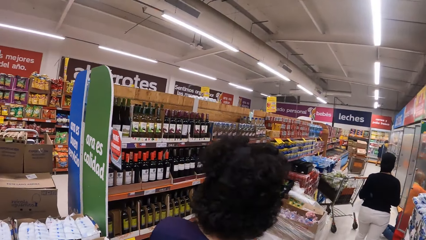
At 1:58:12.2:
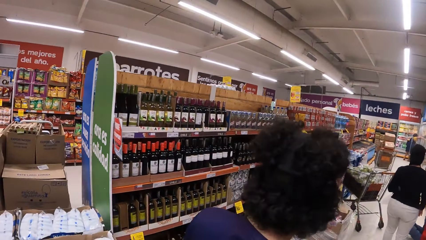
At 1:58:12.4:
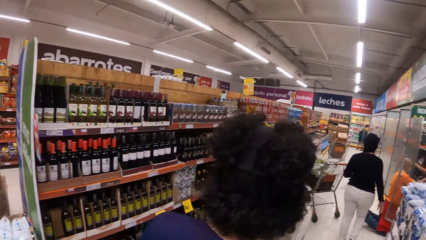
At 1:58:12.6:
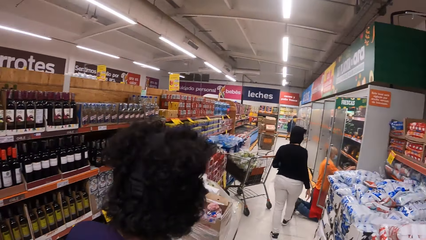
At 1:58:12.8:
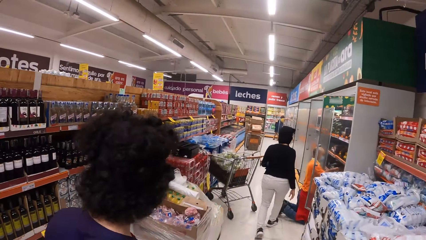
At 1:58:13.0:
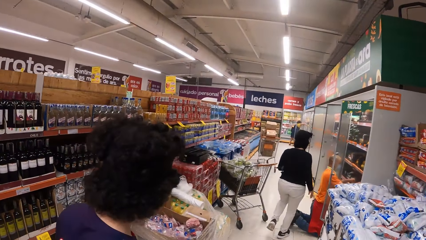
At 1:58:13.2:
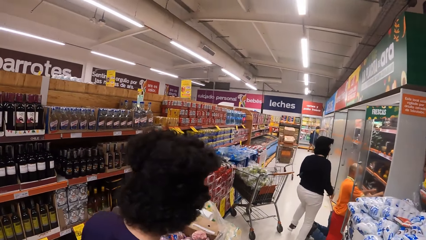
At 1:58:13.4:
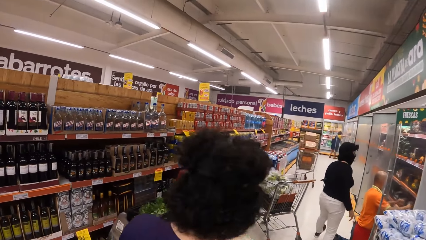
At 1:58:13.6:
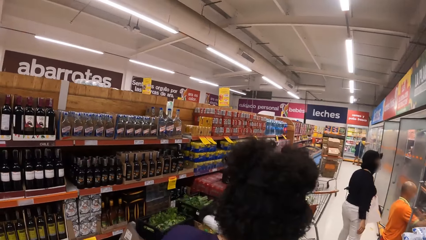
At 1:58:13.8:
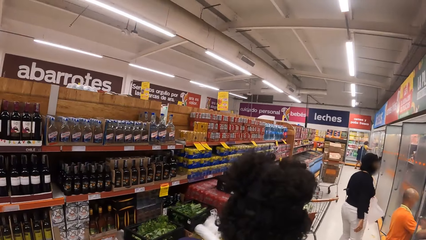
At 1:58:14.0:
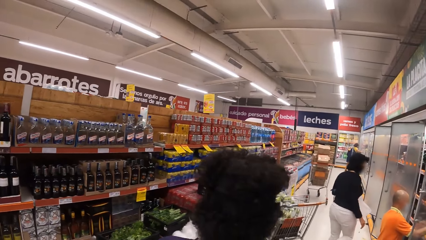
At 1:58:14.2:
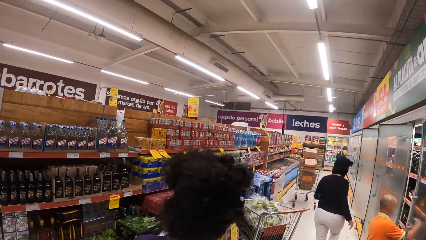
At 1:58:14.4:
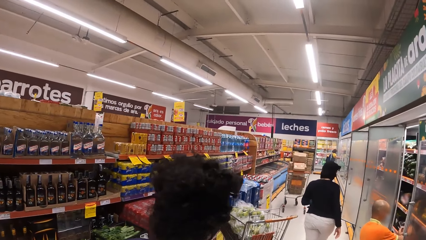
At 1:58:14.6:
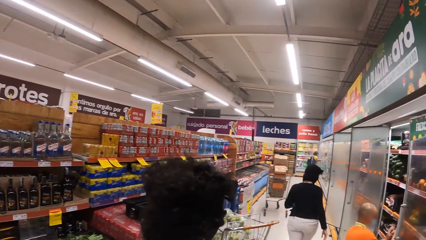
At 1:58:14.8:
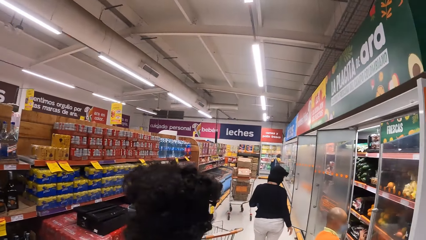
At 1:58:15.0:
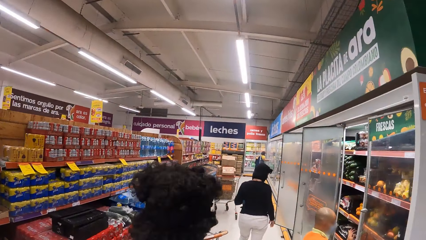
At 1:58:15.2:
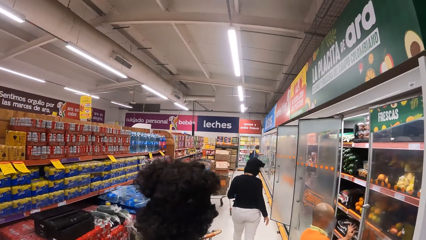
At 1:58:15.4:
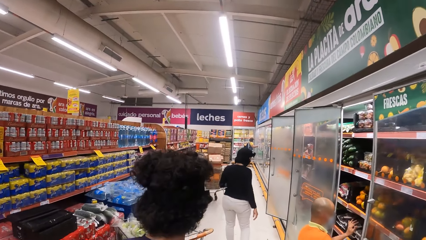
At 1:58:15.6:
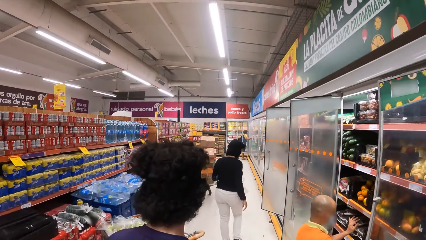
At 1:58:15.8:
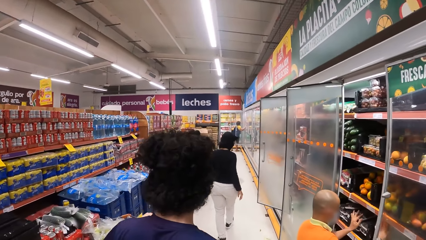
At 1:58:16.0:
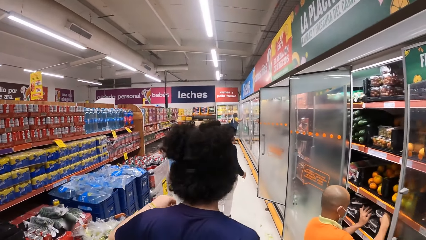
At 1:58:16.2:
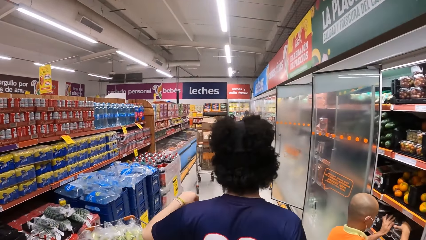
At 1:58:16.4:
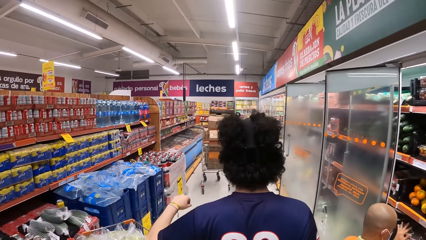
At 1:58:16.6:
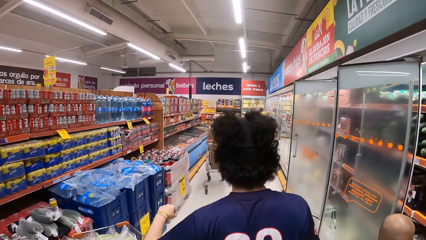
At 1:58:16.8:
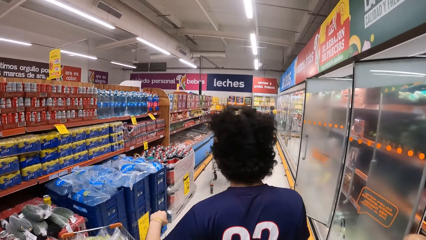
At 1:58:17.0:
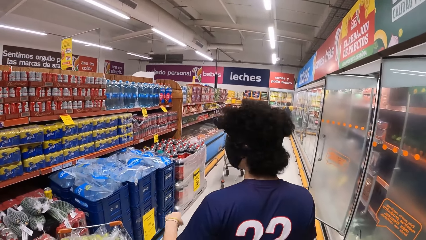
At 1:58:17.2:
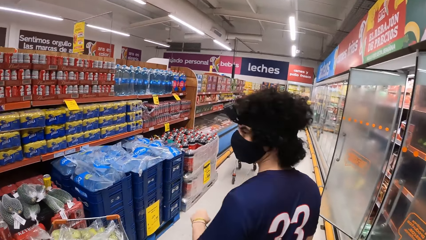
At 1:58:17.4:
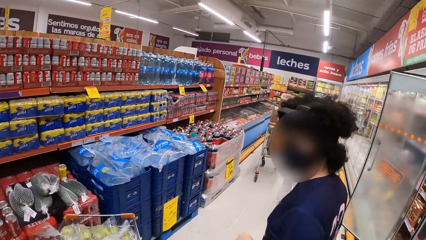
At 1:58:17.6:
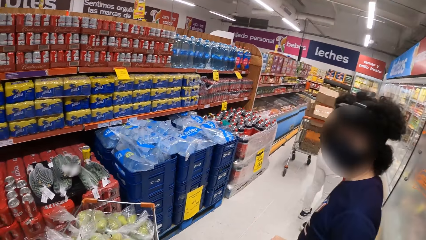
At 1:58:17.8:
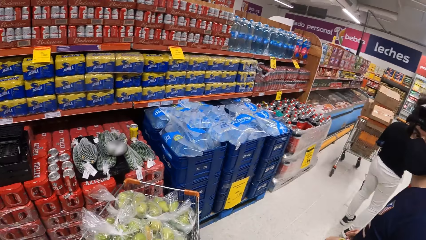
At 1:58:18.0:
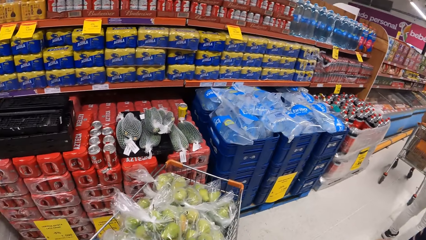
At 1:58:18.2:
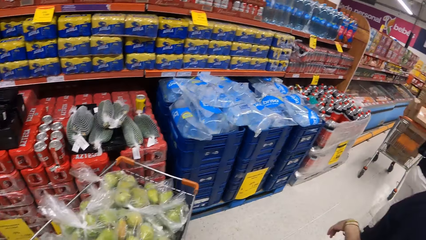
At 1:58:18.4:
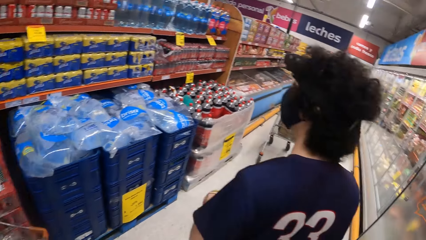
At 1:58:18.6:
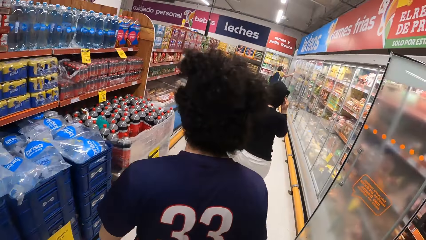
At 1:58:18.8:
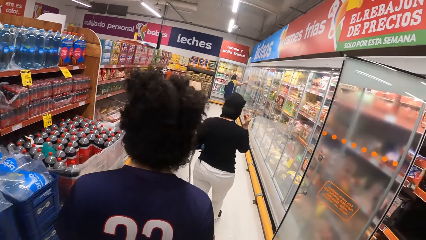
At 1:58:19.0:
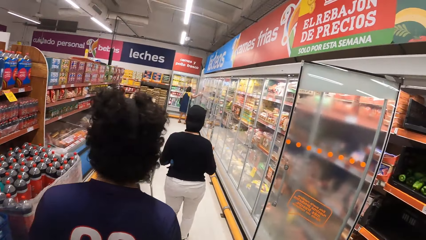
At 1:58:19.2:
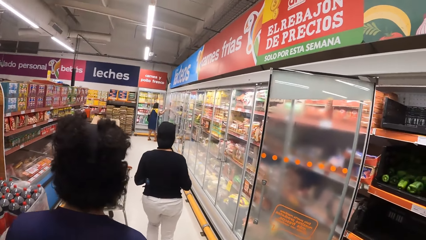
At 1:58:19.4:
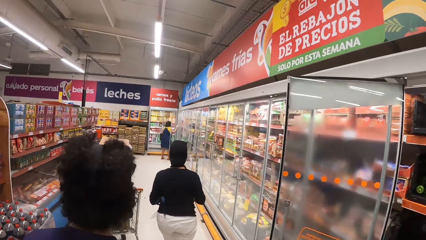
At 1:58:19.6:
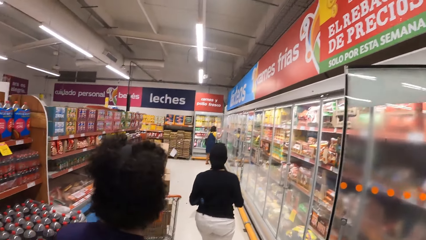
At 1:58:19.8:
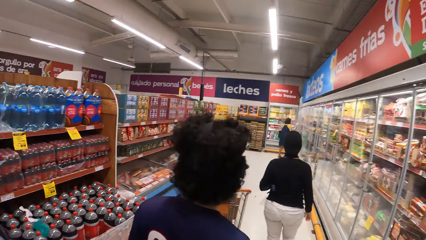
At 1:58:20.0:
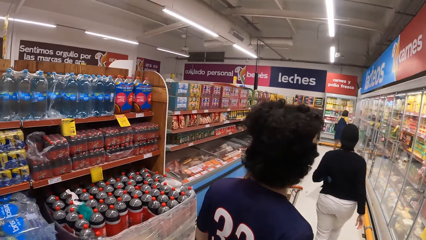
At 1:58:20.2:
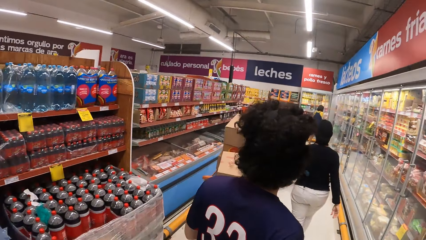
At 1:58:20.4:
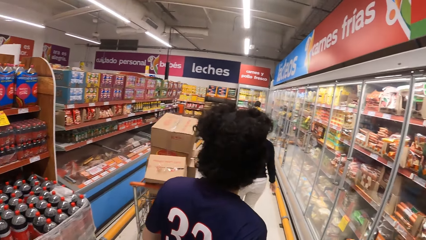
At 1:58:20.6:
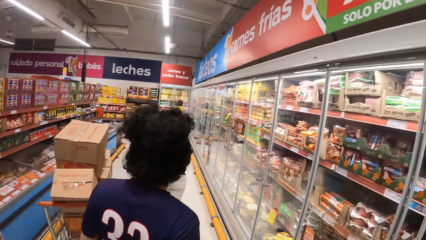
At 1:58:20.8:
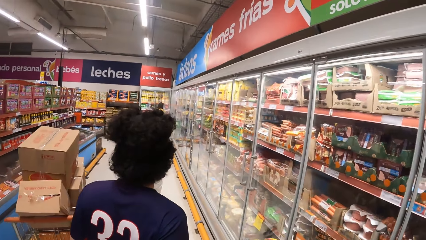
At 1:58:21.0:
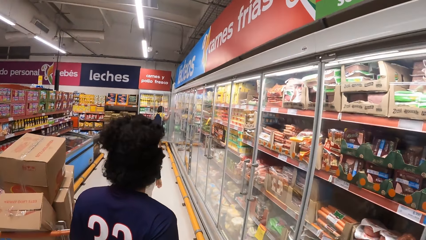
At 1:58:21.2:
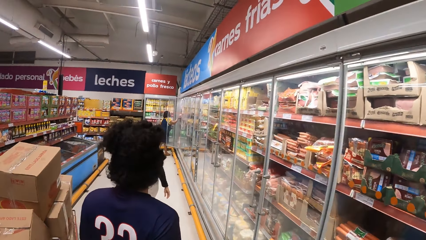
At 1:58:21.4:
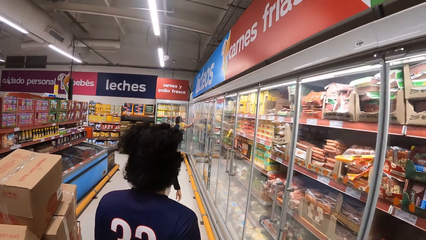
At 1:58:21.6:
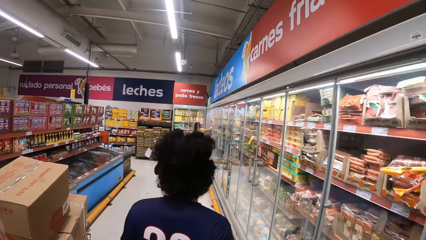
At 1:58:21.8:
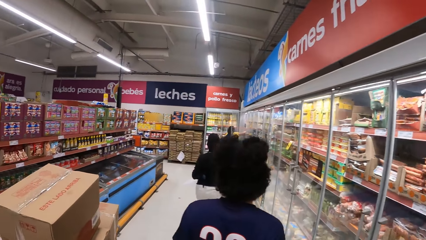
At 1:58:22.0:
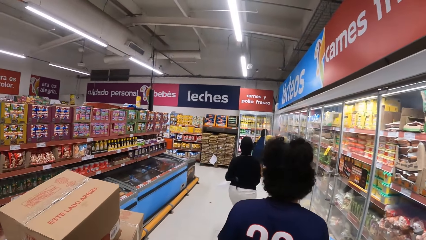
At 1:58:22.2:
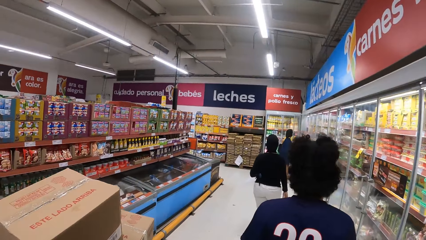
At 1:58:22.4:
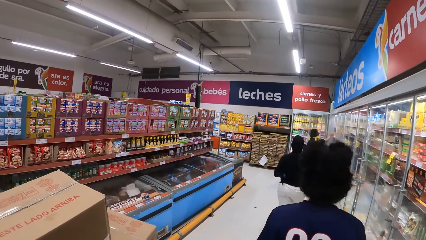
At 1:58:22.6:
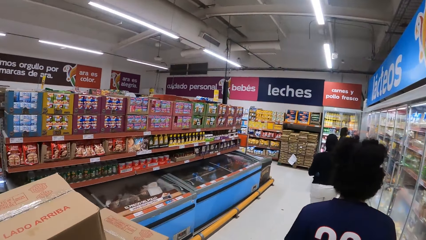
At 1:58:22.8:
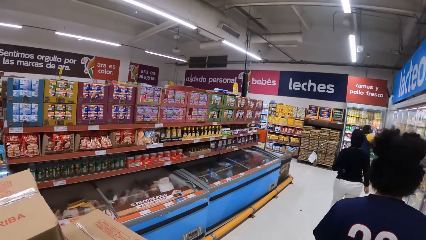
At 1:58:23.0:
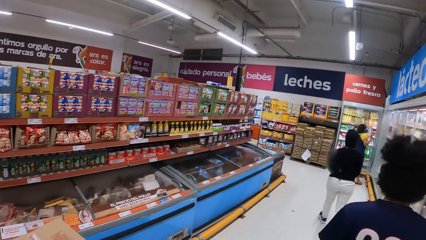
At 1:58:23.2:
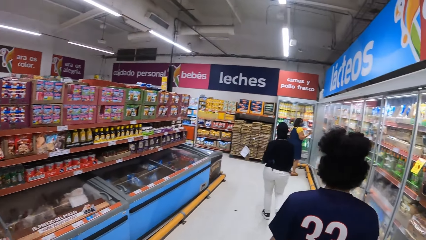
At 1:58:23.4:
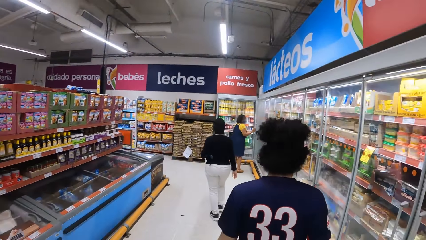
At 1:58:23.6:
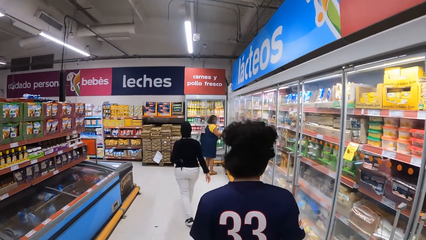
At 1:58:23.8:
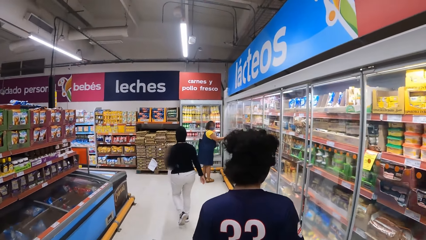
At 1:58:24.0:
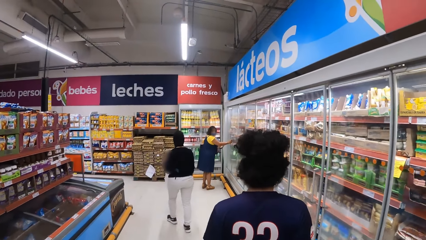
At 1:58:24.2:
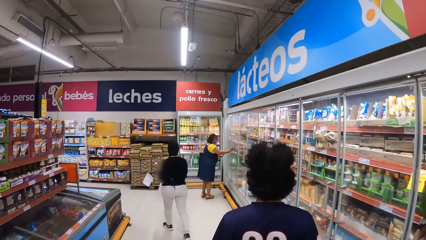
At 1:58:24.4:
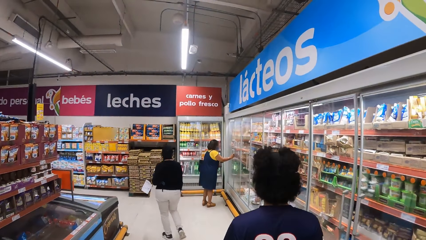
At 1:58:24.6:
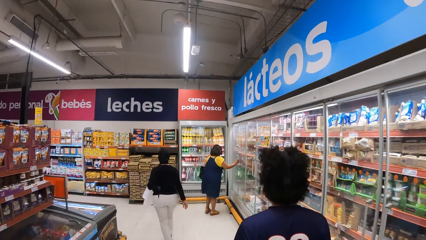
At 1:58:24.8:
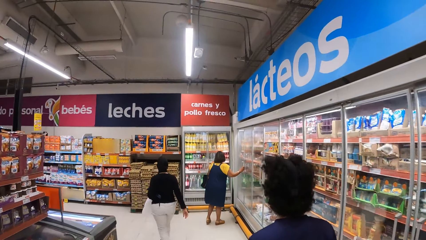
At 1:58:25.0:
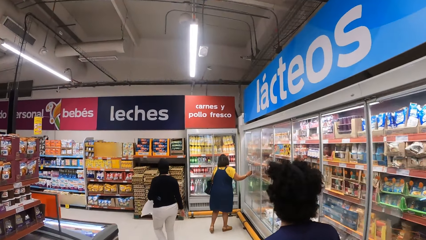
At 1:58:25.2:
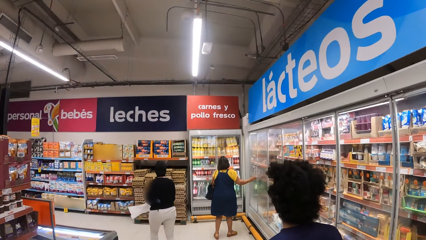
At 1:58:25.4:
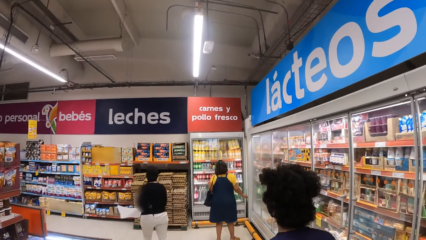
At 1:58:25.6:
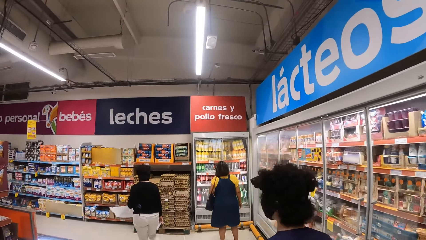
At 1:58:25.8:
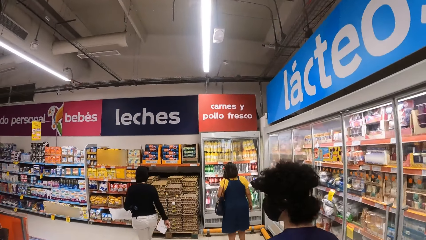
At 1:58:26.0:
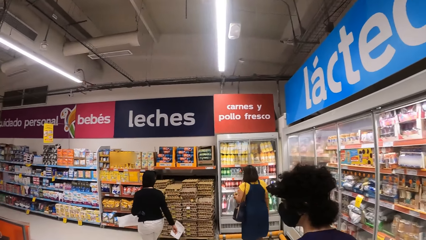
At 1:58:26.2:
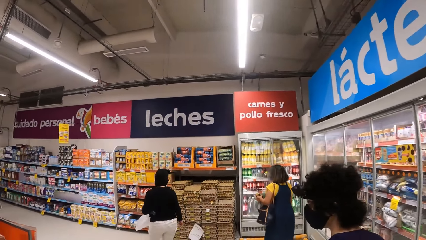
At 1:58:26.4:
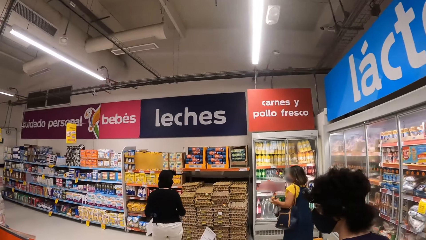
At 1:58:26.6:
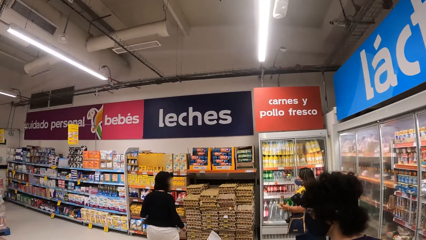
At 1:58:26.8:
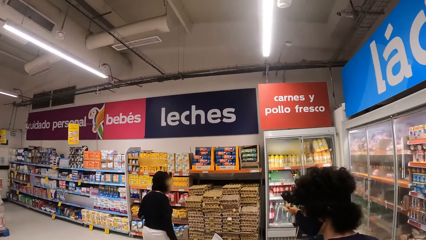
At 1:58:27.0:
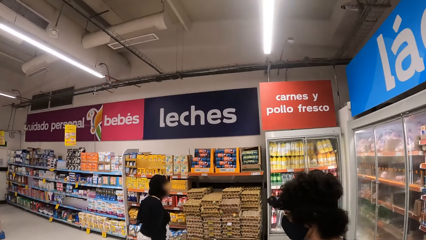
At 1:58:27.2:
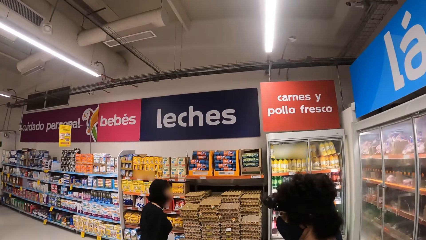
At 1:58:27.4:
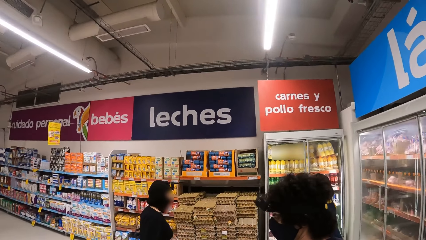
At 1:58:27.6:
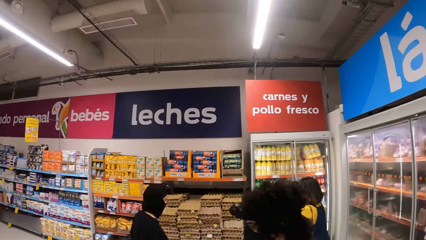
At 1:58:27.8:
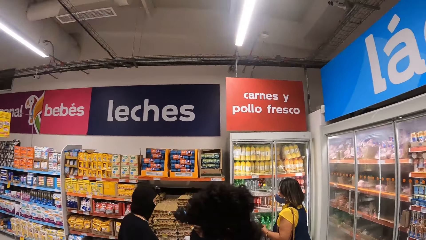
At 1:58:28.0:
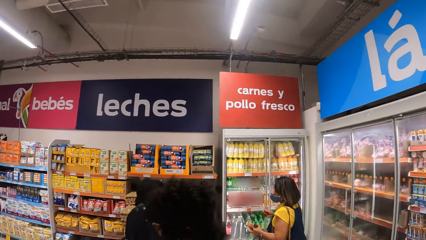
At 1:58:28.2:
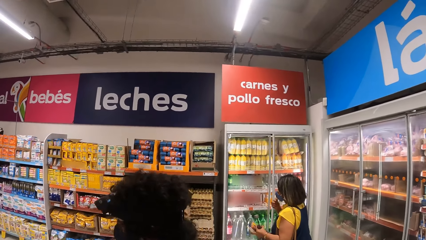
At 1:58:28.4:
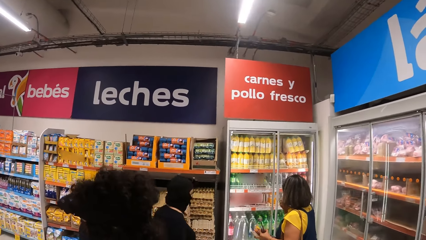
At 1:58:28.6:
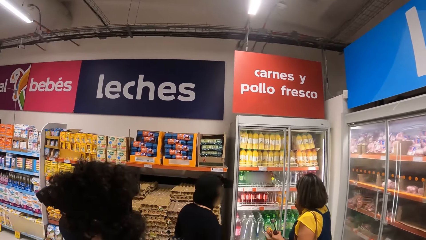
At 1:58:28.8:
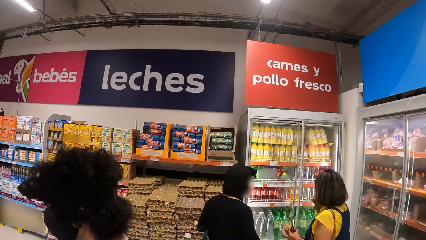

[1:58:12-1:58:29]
The man walks around. The camera wearer looks around. The man walks around.
